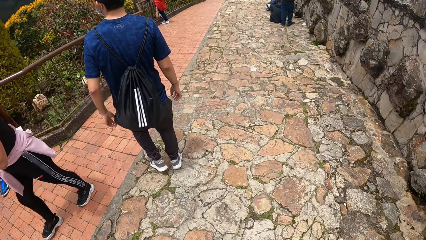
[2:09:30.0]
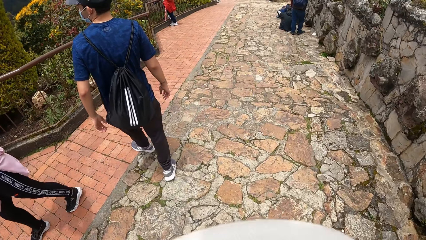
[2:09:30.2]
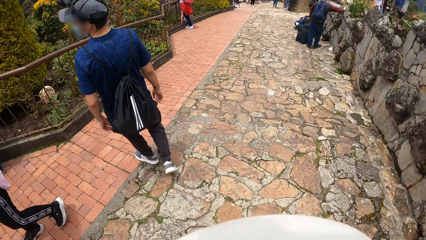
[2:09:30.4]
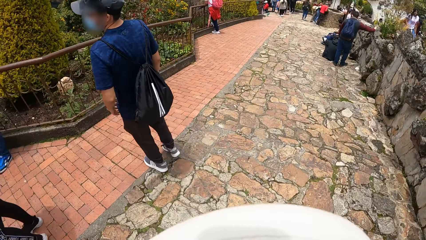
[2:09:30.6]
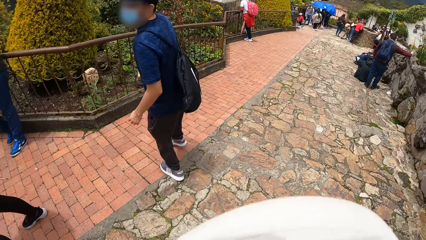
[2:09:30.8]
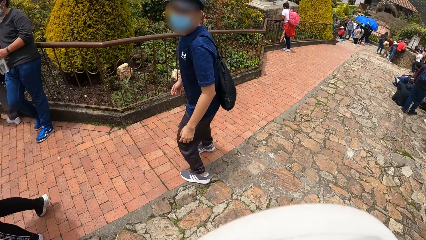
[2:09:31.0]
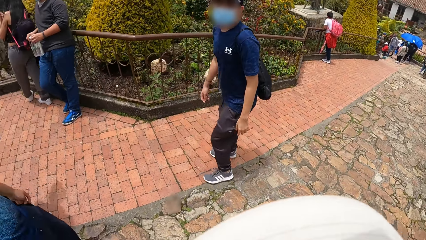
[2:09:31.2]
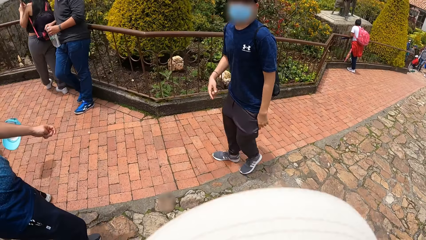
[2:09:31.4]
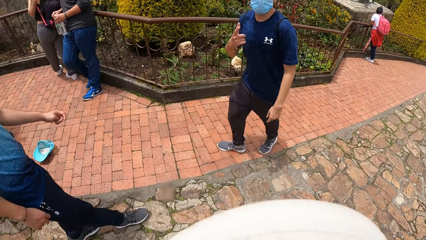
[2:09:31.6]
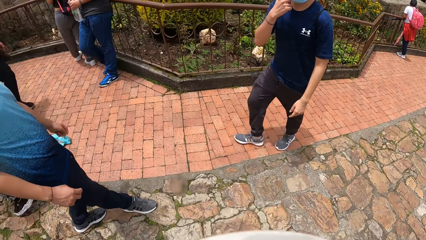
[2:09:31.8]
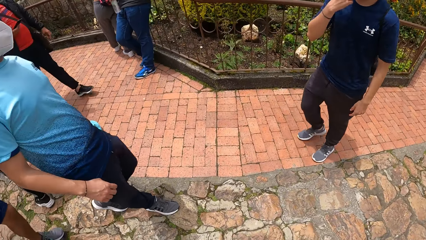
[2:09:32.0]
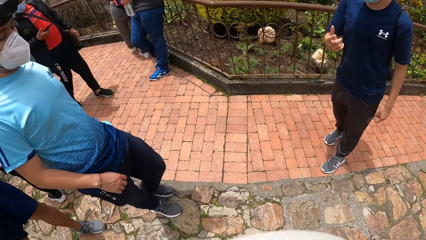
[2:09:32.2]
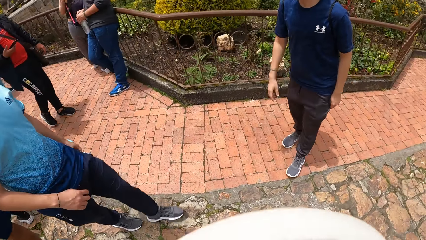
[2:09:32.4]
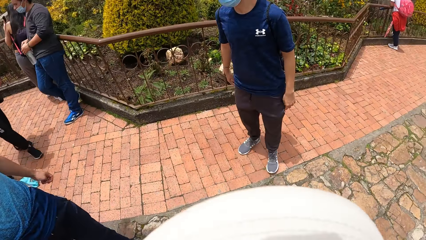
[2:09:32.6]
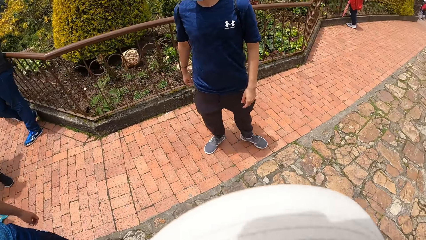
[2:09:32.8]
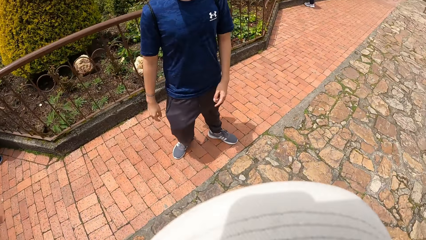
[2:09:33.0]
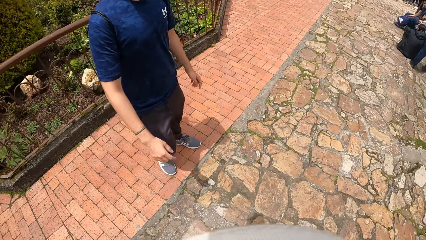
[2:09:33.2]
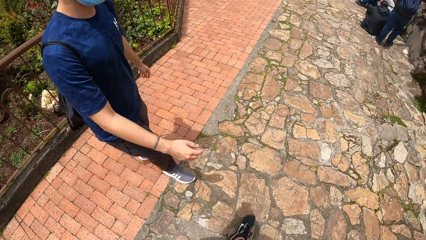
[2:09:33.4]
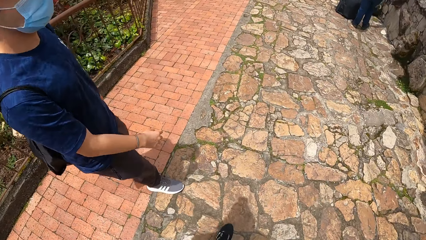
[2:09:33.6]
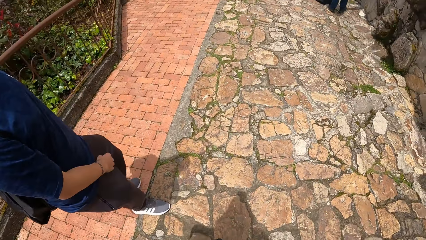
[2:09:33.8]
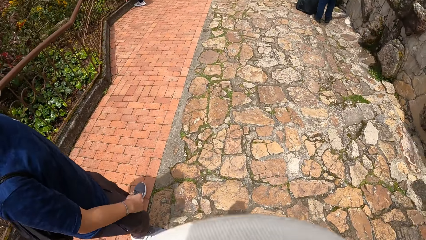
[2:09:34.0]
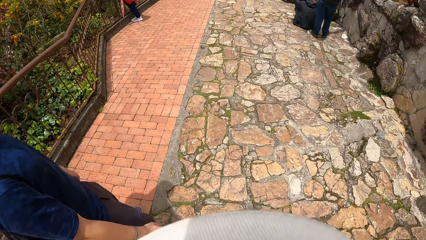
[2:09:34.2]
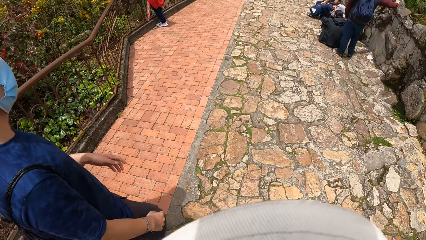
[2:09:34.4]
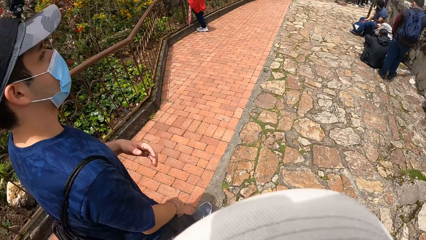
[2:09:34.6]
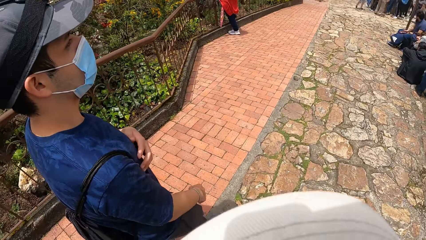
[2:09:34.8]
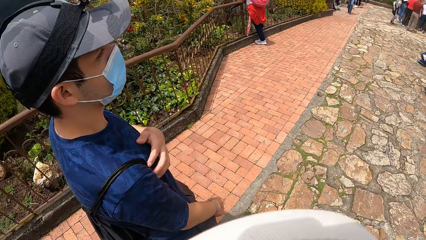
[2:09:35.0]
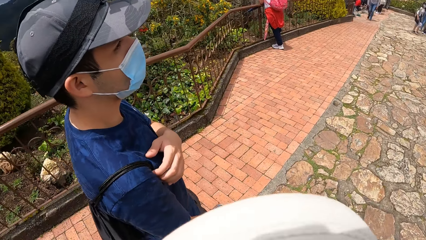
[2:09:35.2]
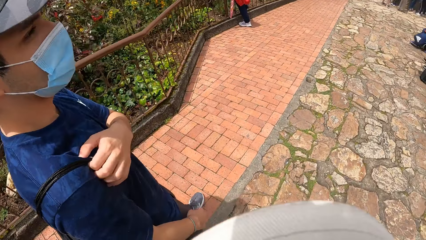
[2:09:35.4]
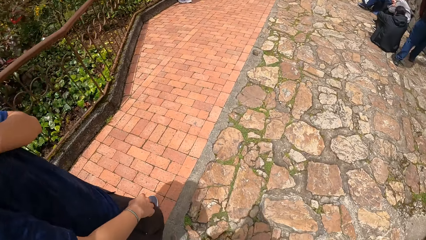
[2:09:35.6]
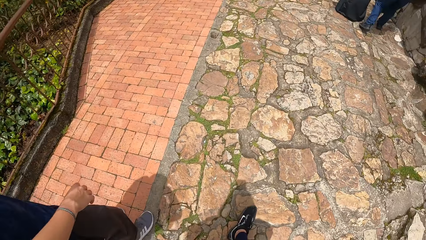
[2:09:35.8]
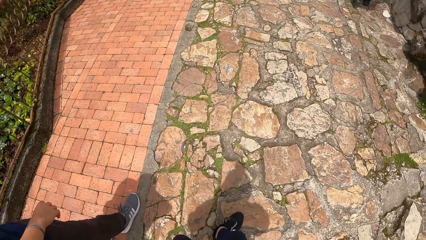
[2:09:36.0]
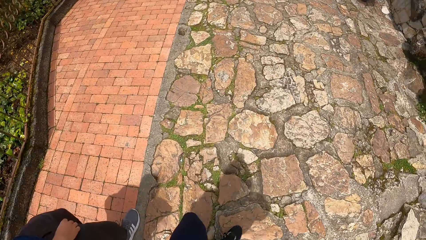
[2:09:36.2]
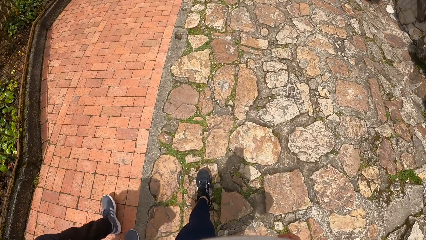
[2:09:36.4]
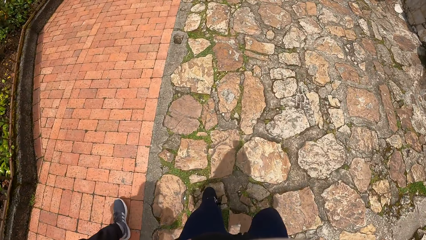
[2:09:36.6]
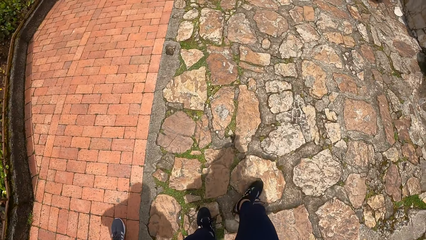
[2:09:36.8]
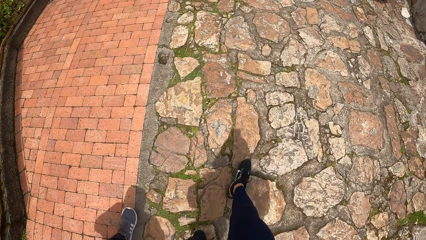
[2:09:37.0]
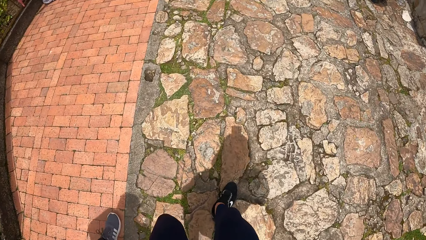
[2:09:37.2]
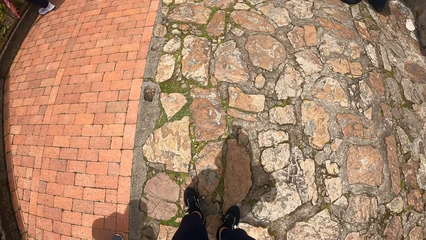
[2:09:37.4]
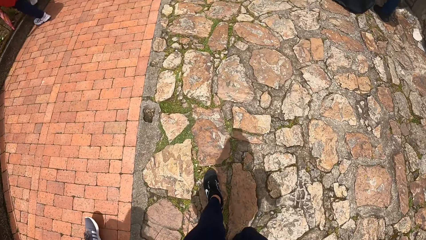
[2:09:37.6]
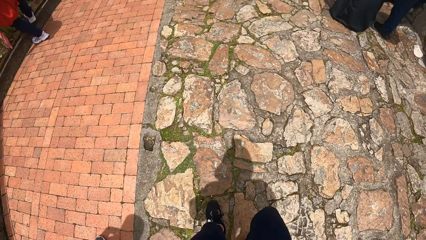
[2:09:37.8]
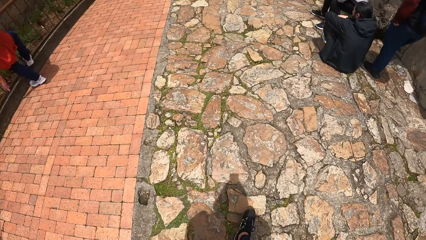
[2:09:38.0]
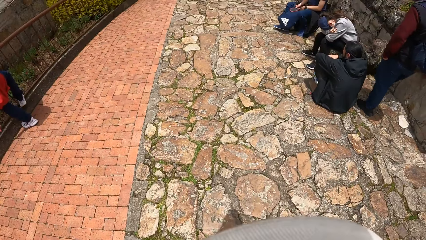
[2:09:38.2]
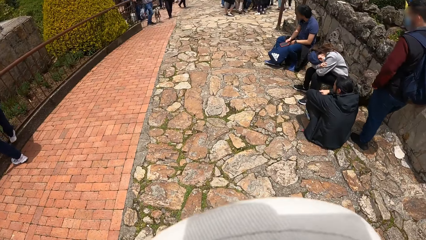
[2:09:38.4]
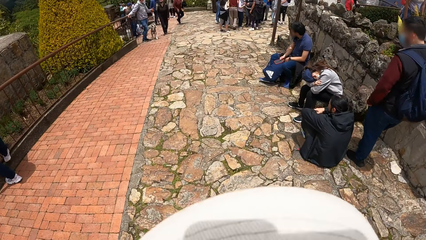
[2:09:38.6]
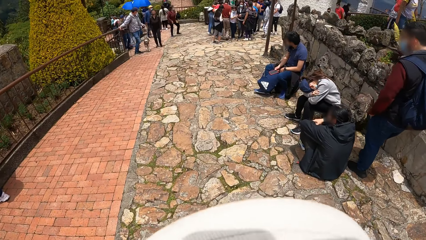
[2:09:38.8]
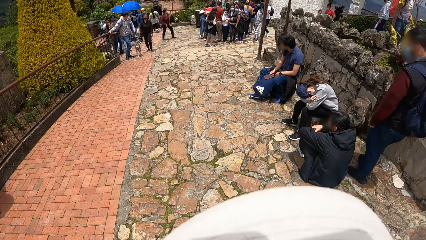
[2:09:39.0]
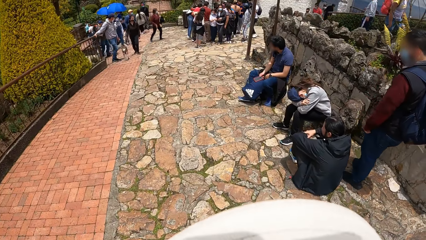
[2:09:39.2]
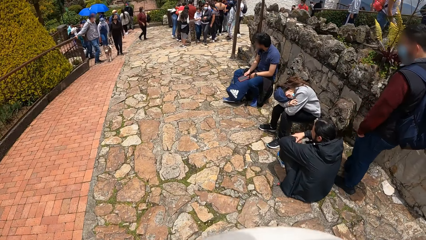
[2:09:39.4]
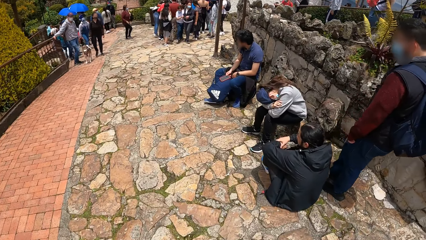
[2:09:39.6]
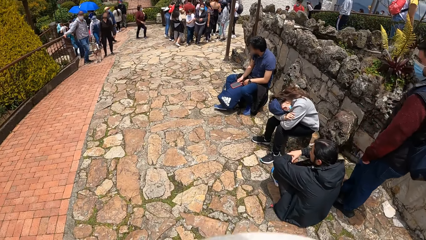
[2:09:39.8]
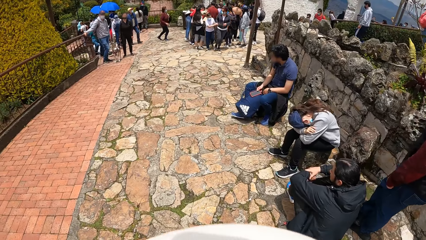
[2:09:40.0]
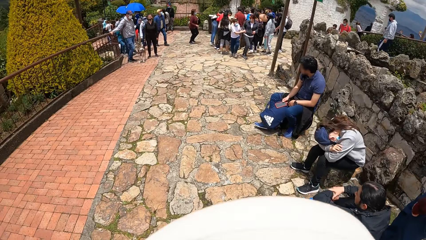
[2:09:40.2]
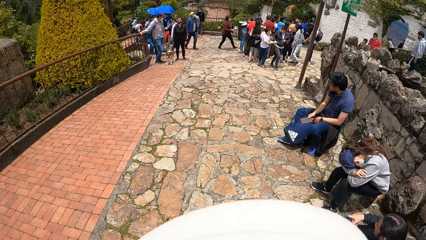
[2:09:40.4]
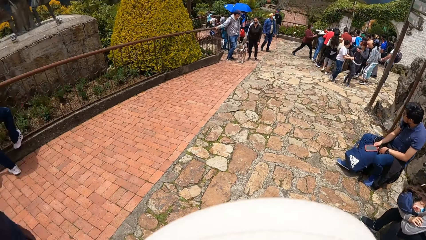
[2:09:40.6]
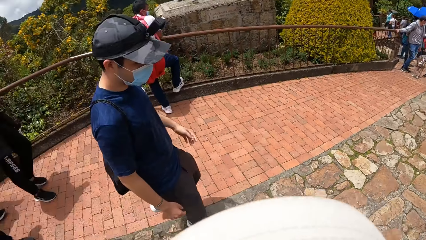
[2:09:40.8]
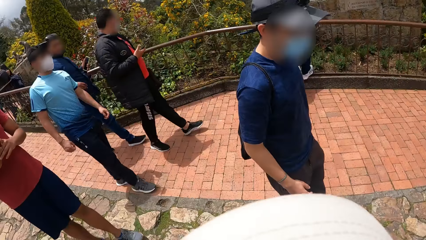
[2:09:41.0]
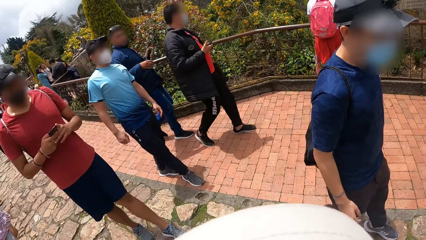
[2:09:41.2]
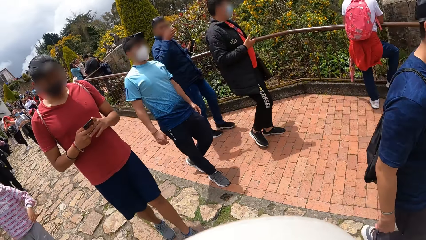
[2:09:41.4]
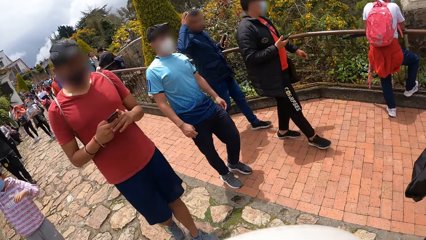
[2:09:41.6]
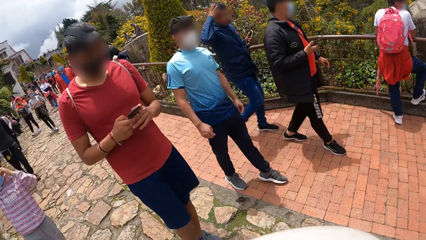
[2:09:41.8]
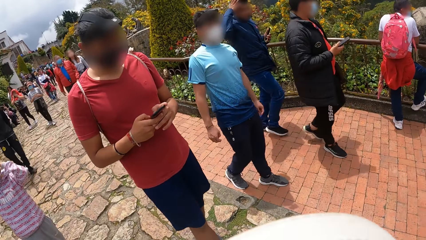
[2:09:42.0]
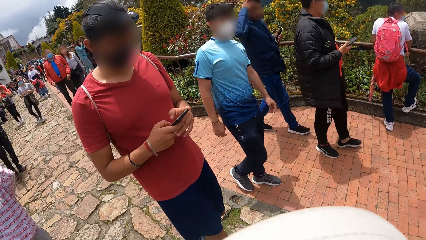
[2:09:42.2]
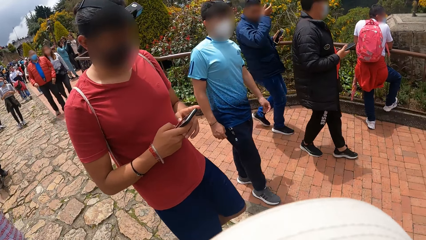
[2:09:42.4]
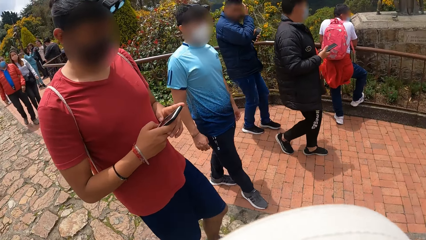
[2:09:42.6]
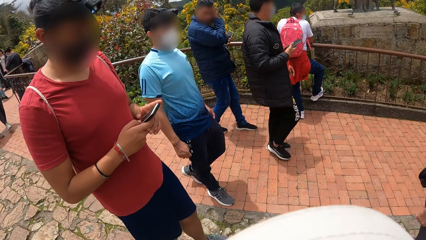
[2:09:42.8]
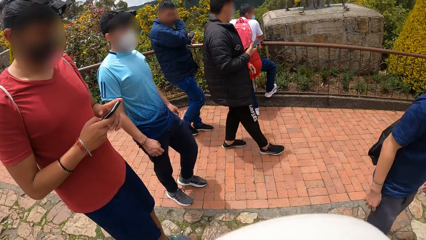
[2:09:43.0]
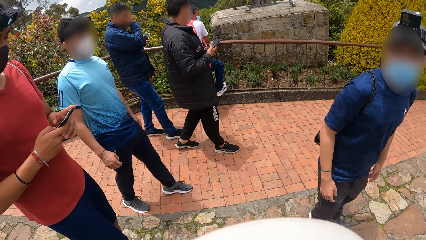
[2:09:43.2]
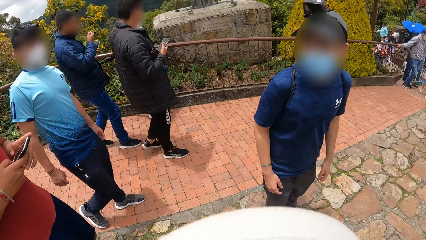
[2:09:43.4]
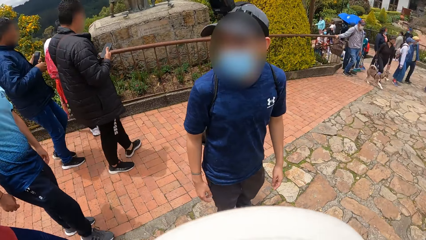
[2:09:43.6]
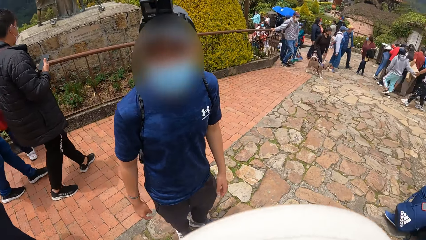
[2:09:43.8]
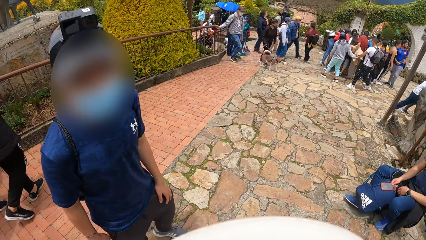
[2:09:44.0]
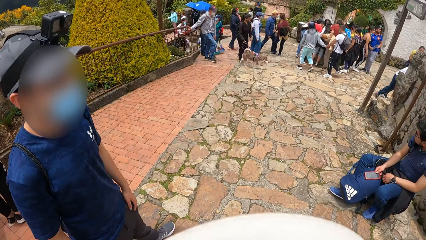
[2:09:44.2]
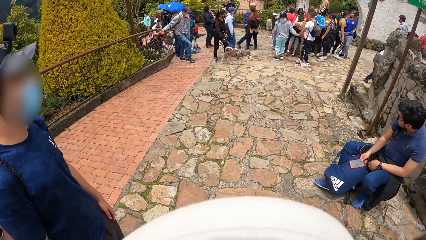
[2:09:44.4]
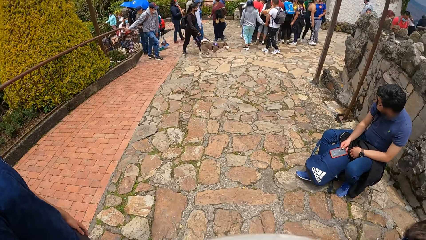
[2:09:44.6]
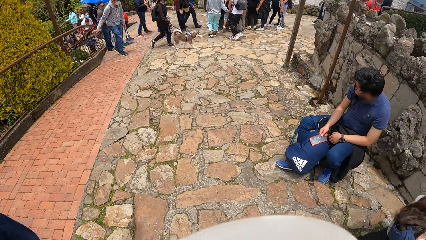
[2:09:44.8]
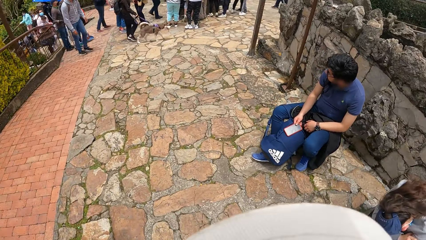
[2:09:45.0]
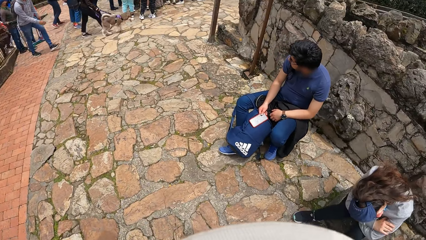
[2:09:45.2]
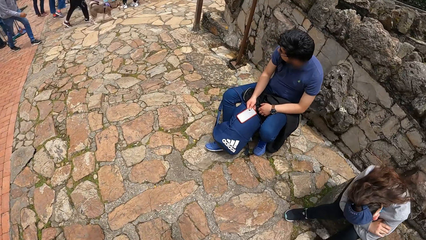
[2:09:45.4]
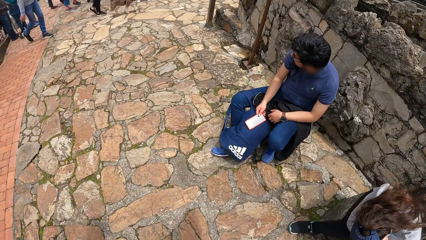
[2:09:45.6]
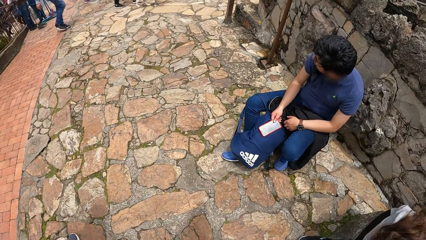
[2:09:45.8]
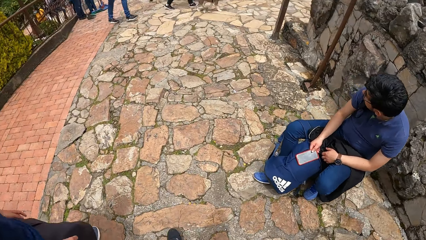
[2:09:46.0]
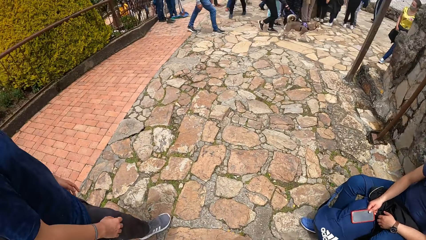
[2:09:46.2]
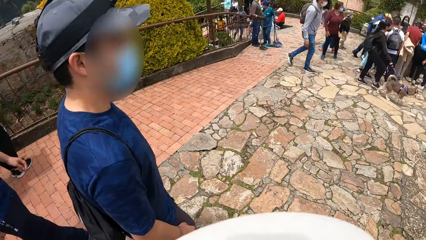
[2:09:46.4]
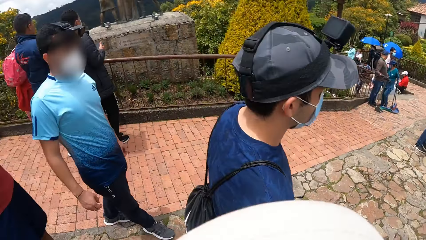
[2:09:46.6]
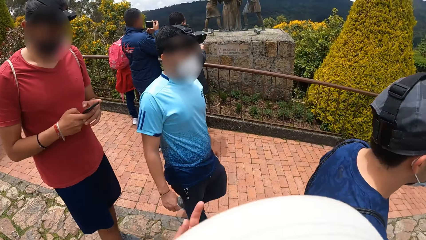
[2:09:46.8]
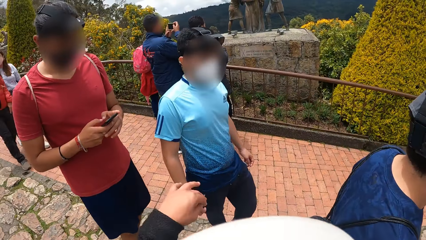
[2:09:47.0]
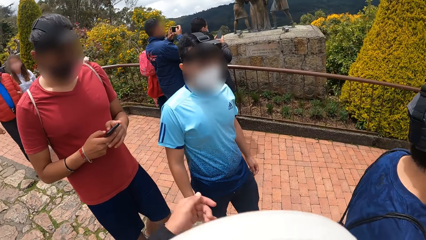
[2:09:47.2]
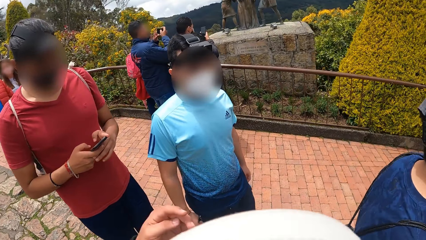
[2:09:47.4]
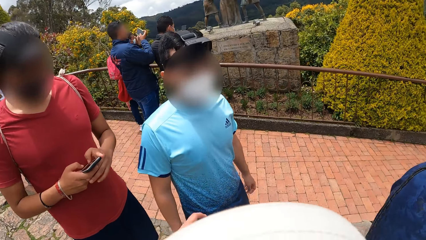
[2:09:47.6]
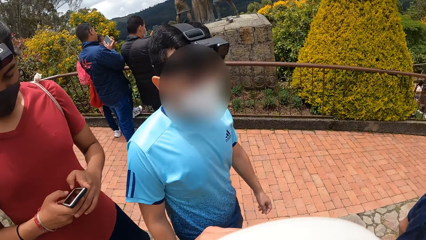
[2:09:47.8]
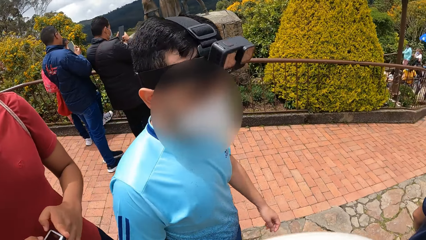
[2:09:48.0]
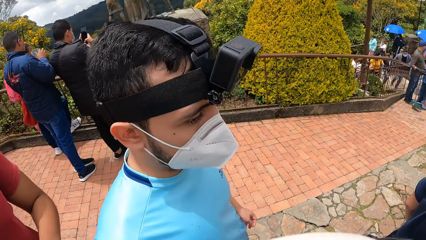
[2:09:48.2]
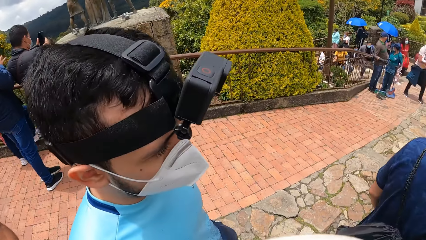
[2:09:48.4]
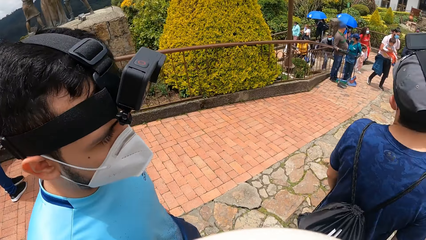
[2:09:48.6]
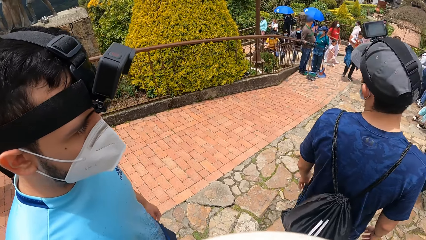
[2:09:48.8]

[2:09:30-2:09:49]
A person walks holding a bag. A man interacts with the camera wearer. The man gesticulates with his right hand. Another person stares at the camera wearer. The other person moves the hand on the bag handle. Another person moves the hand to the head. Another person uses the phone. The camera wearer gesticulates with his left hand. He moves the hand up.
